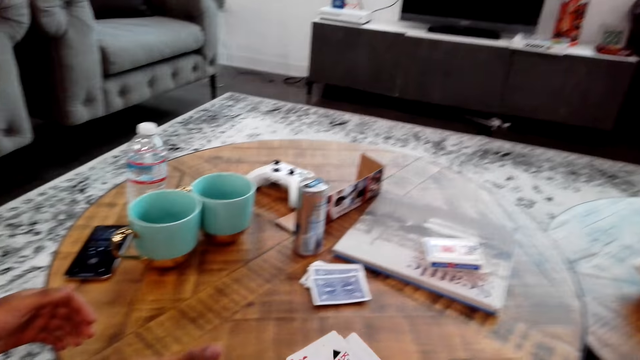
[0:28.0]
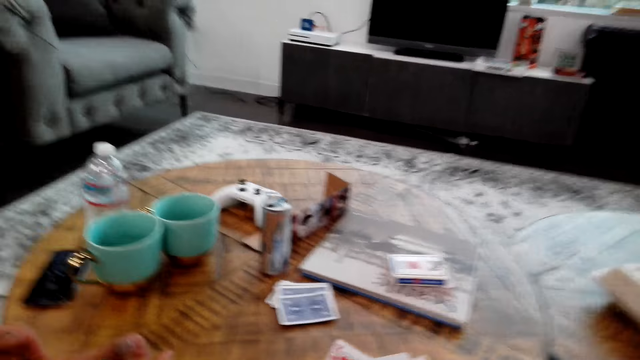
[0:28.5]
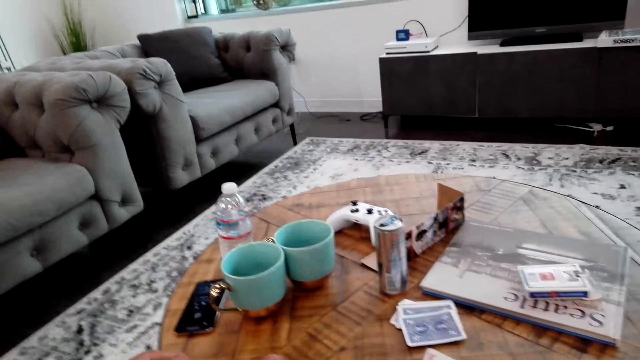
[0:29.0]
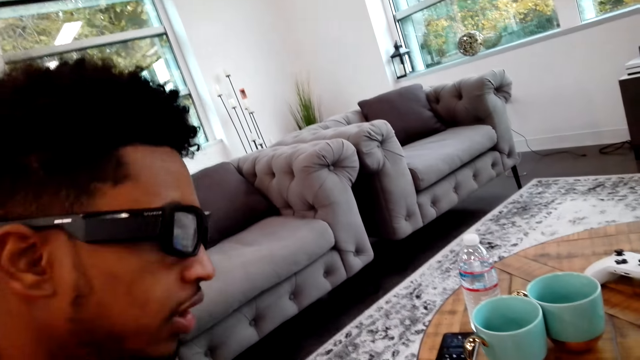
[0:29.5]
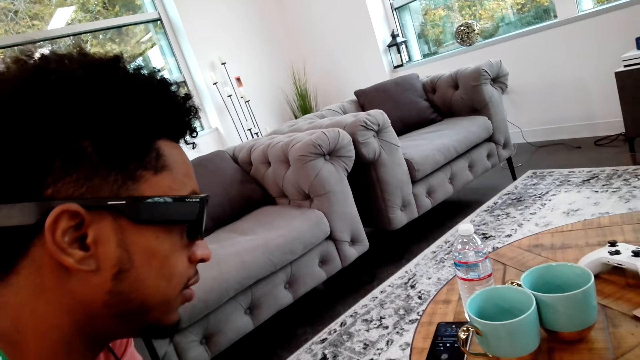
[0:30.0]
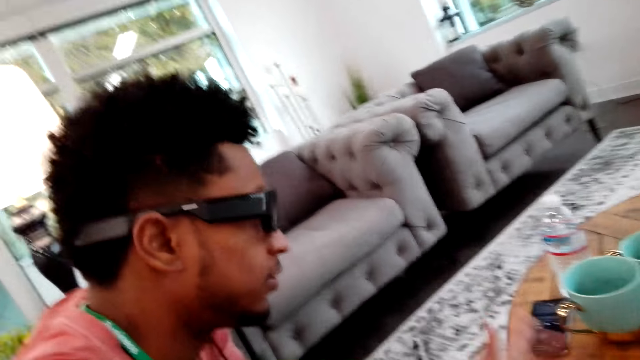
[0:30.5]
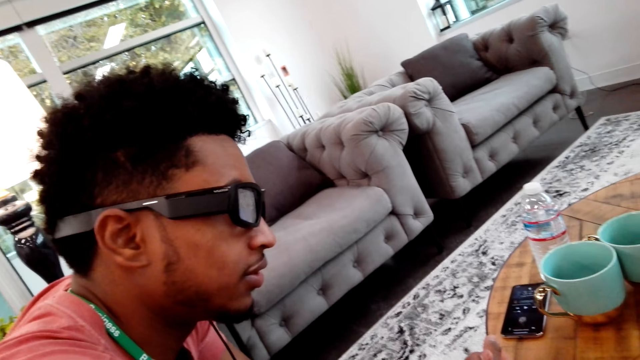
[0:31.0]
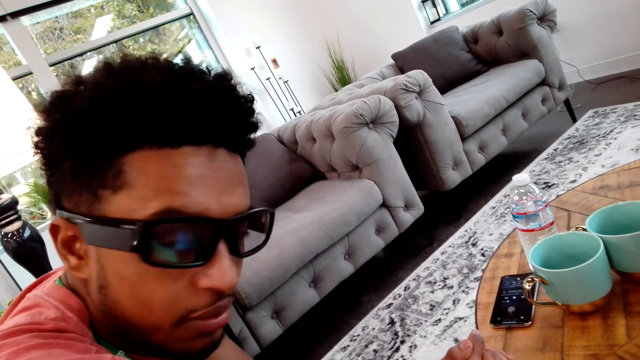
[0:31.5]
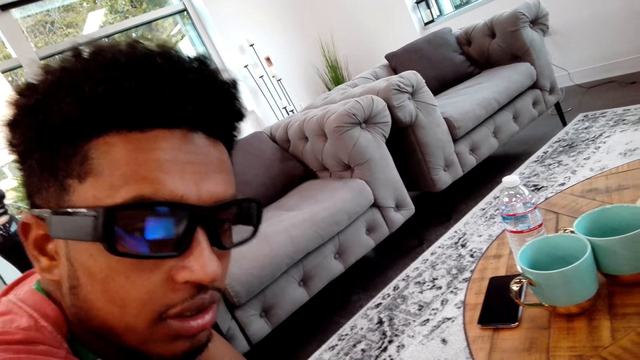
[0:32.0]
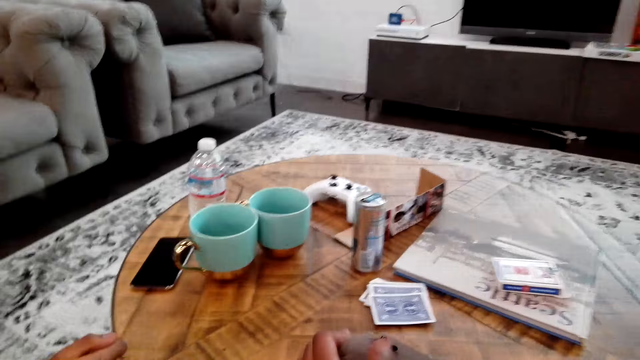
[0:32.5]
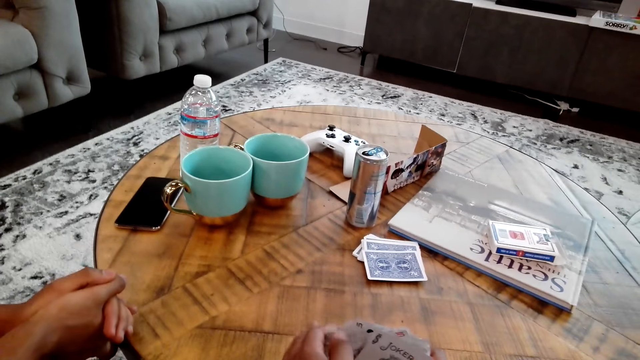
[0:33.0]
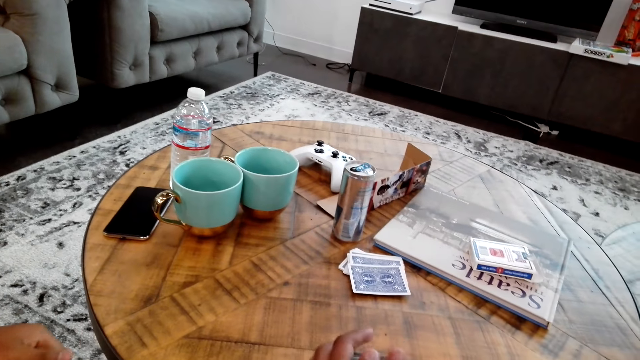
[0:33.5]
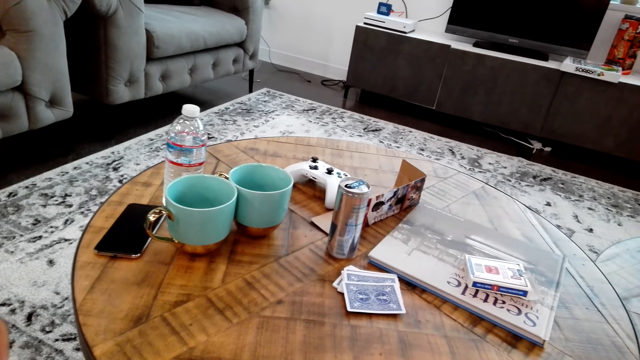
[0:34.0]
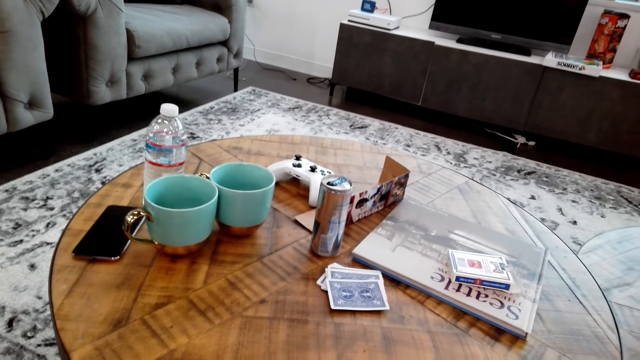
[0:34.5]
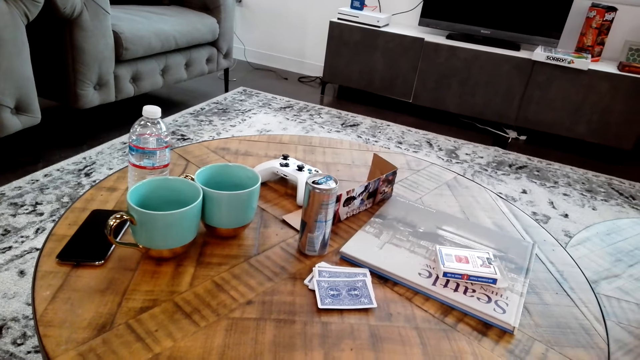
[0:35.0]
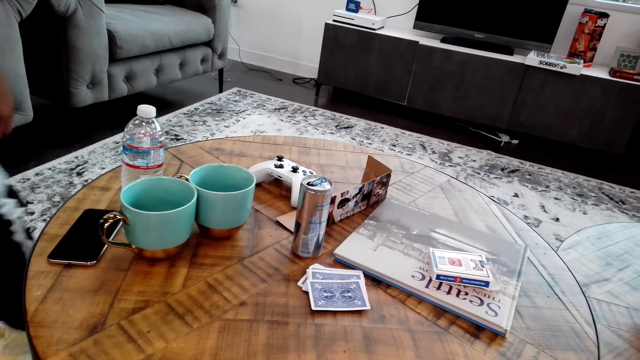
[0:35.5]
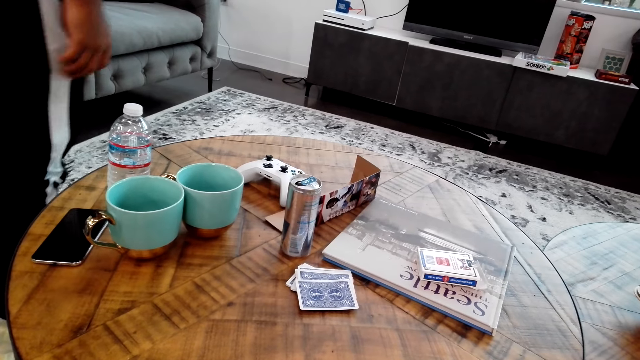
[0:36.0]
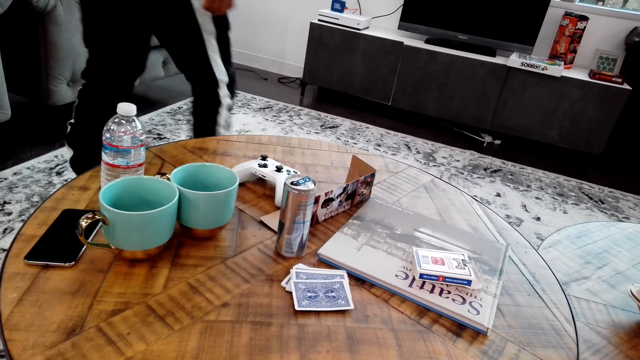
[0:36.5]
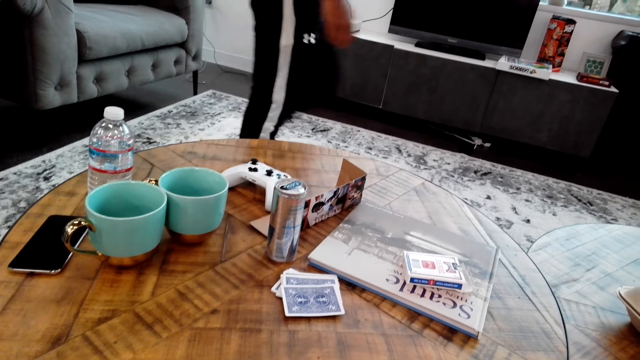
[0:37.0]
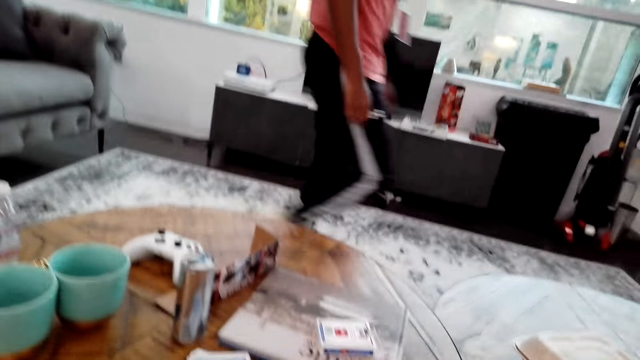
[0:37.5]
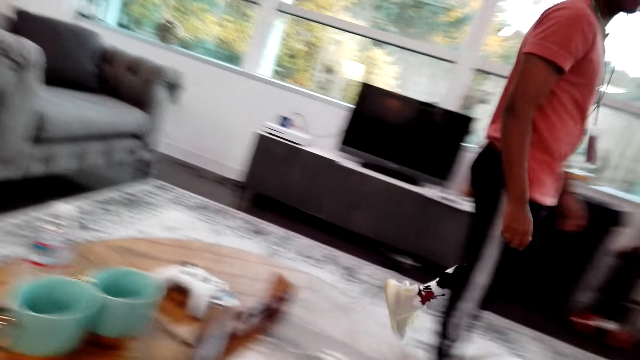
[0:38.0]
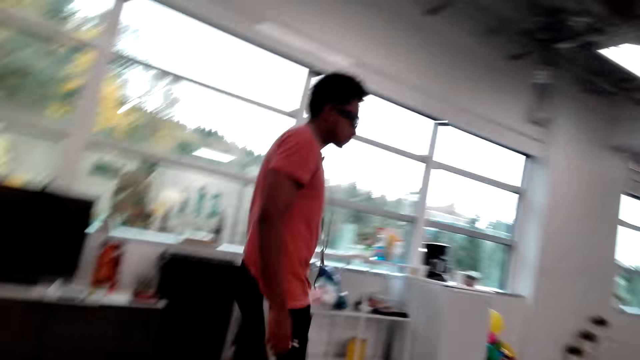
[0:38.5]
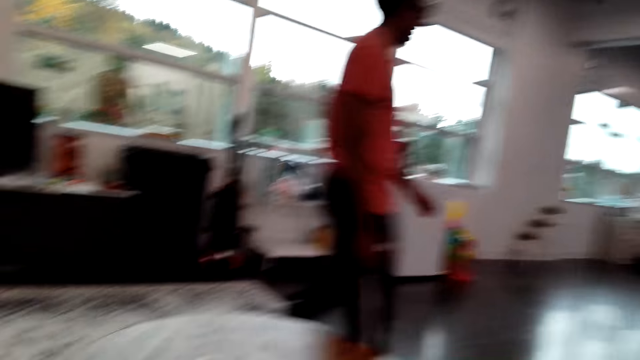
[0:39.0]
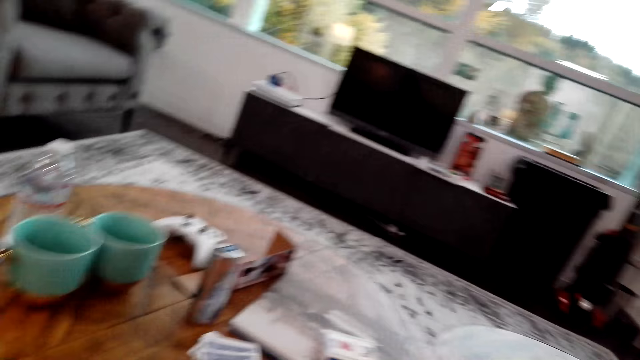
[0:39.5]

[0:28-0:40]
The camera wearer moves the cards. A man moves the head. The man talks to the camera wearer. The man walks on the floor. The camera wearer talks to the man.

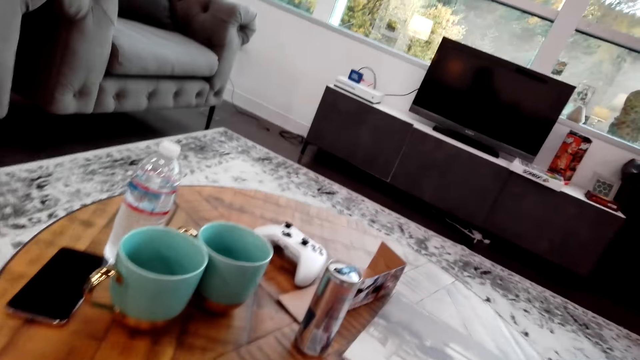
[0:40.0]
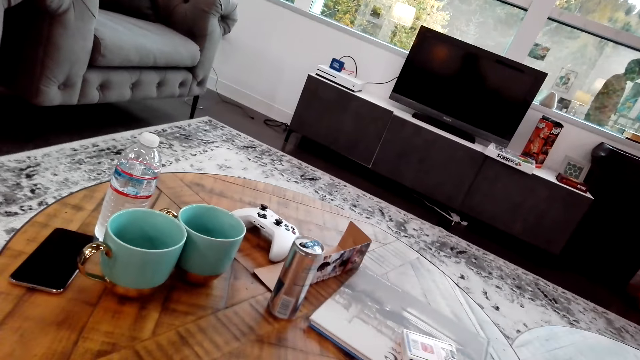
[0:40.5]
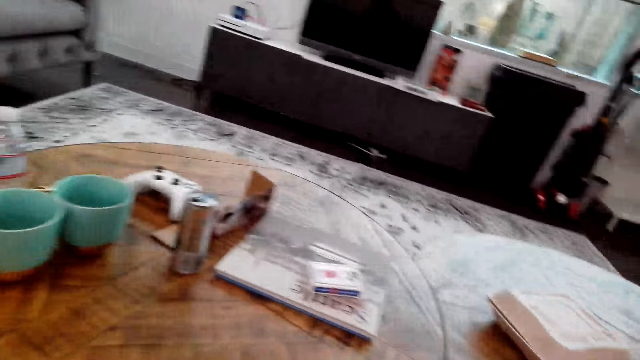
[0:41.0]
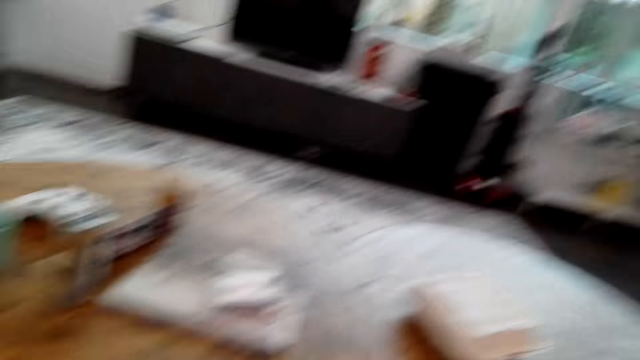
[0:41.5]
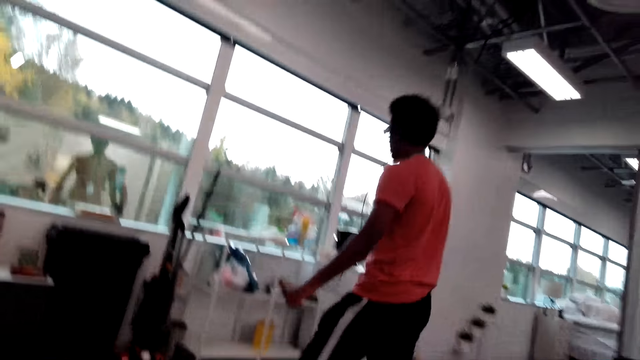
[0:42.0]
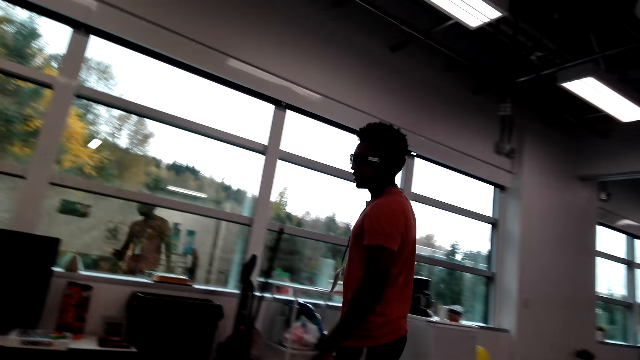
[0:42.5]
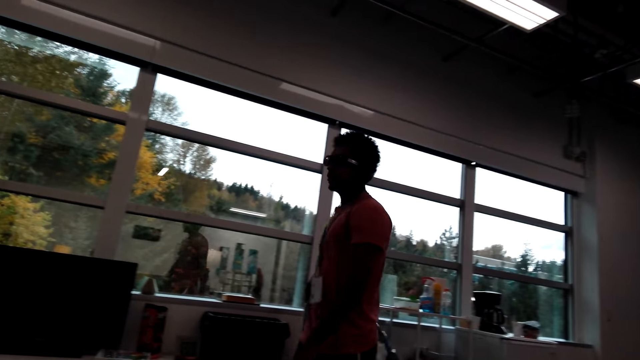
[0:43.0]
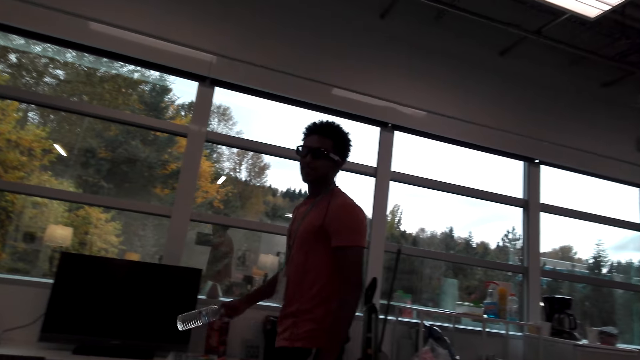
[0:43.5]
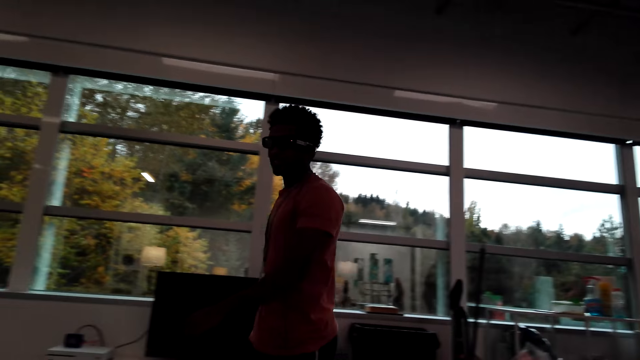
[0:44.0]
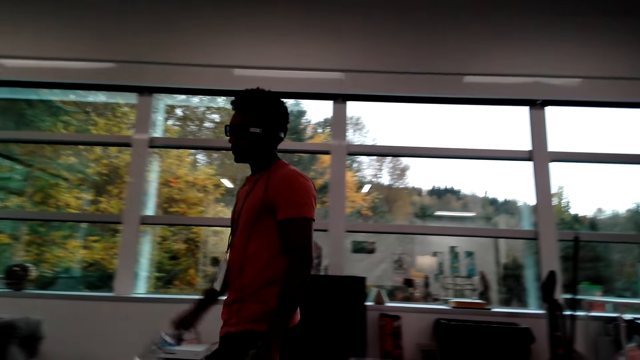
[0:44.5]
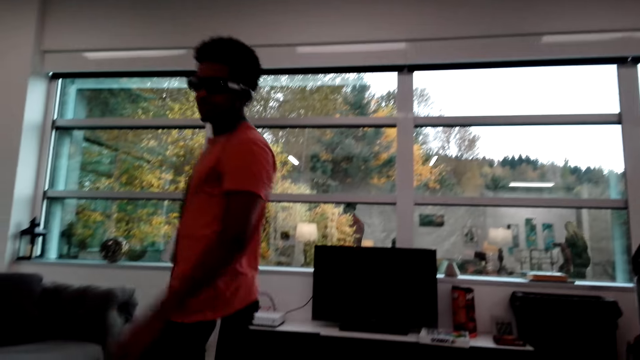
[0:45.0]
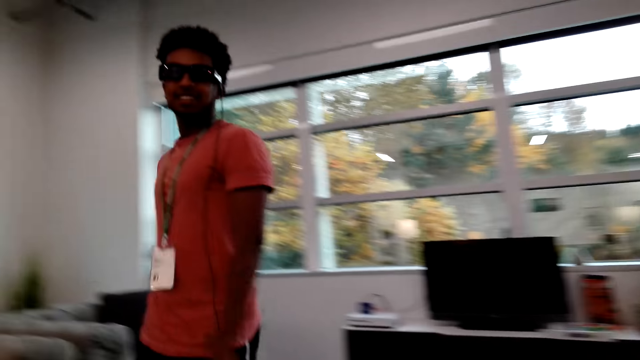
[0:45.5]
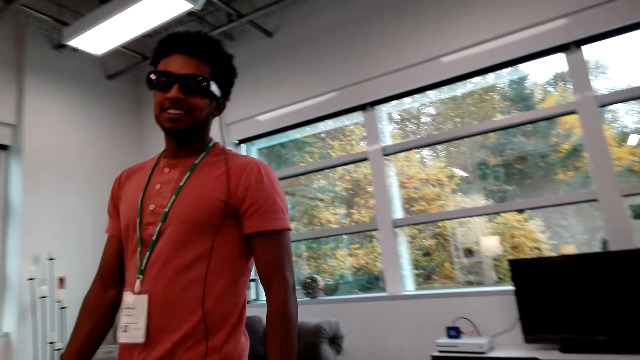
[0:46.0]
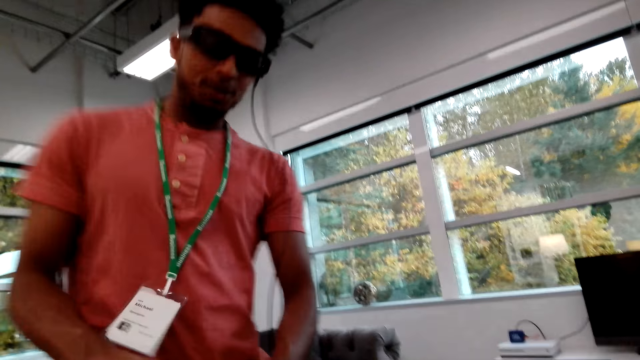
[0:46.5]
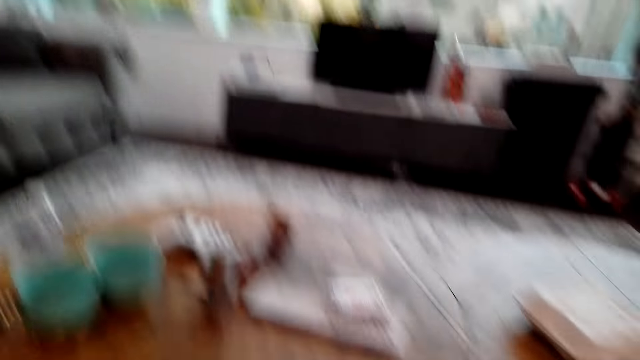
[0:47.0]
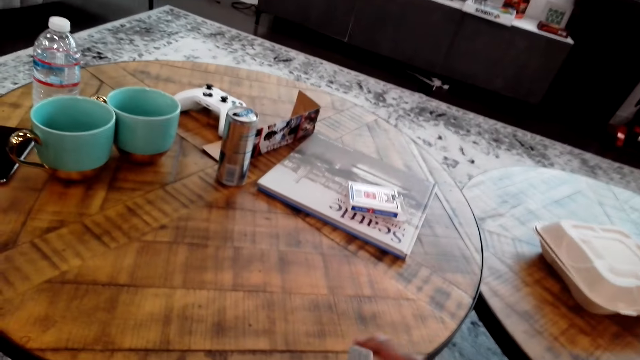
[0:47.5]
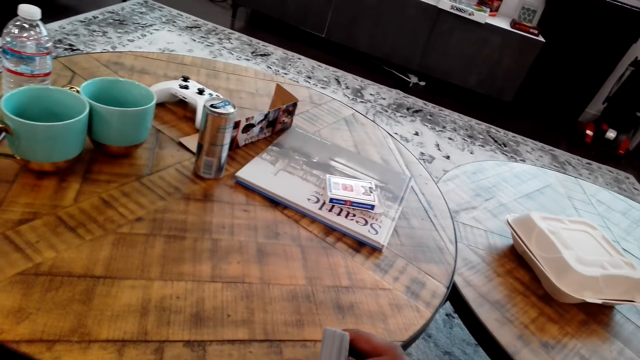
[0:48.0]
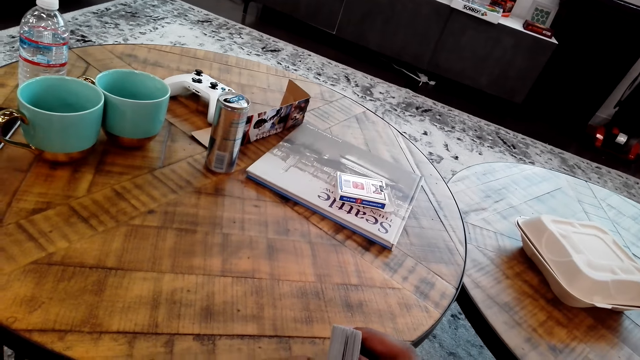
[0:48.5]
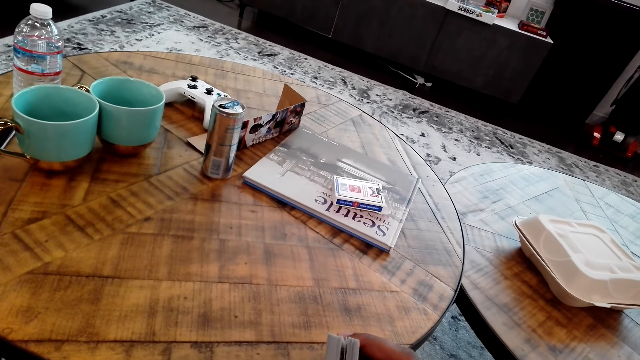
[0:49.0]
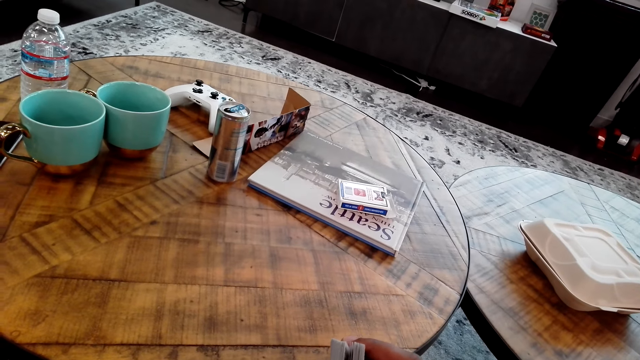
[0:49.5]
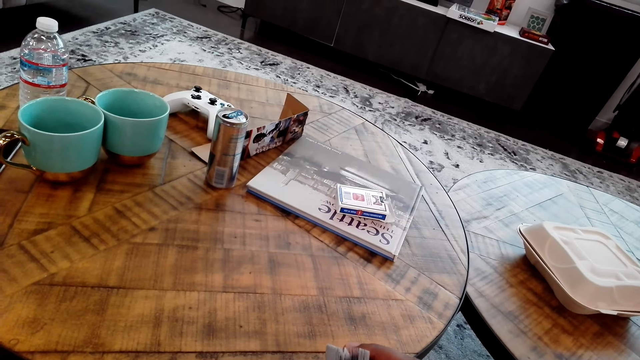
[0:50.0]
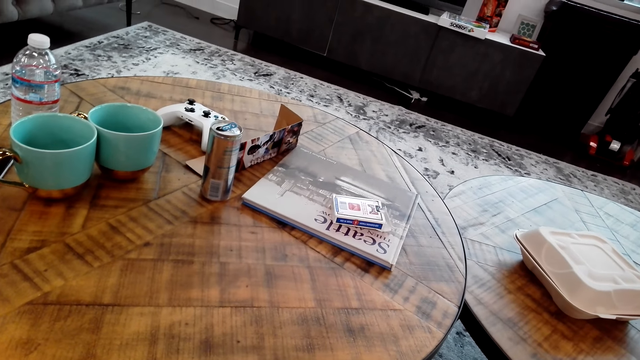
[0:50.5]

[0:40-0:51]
The camera wearer looks around the room. A man walks on the floor. The man talks to the camera wearer. The camera wearer moves cards in his hands.
